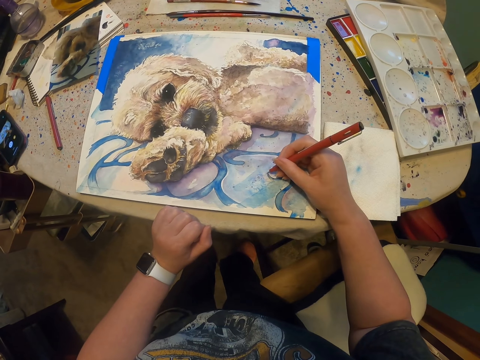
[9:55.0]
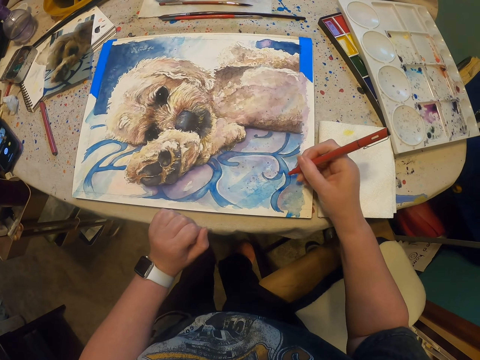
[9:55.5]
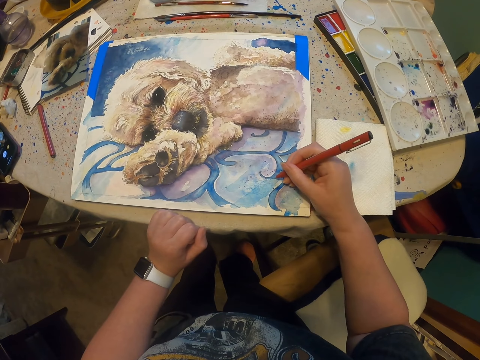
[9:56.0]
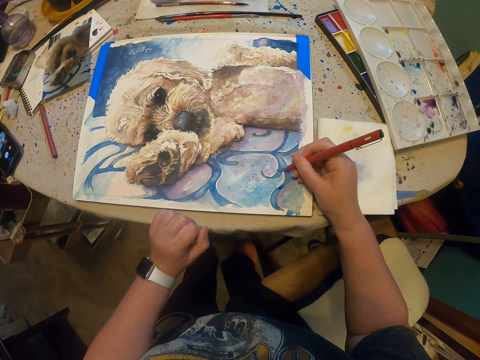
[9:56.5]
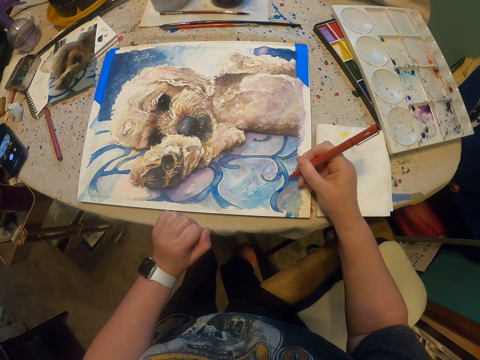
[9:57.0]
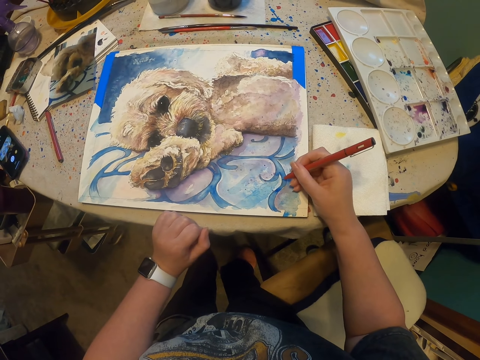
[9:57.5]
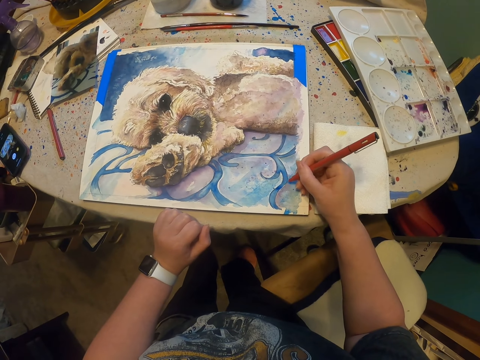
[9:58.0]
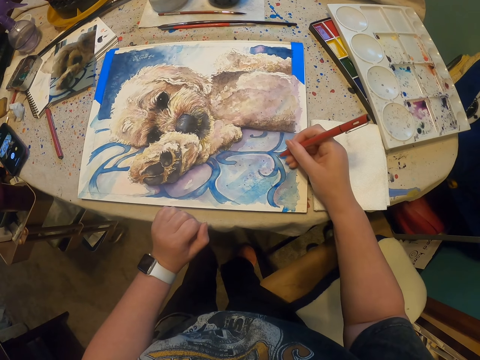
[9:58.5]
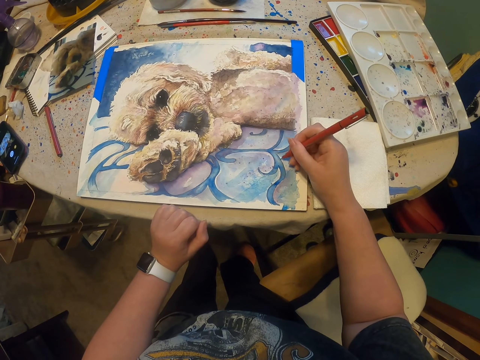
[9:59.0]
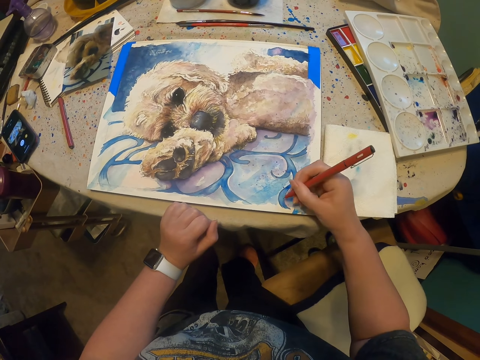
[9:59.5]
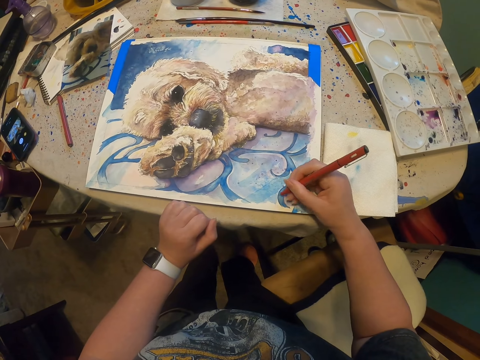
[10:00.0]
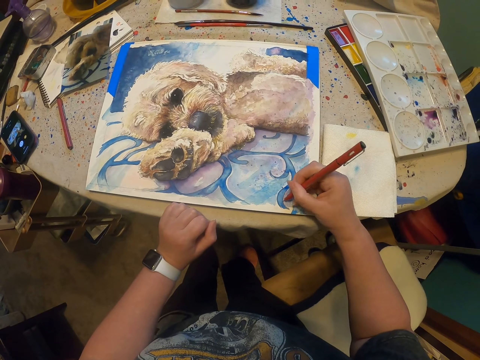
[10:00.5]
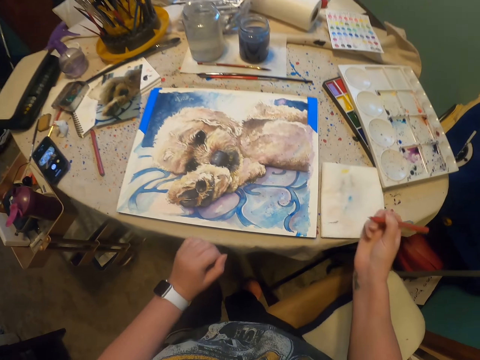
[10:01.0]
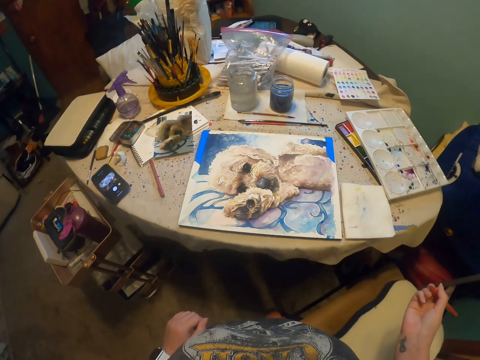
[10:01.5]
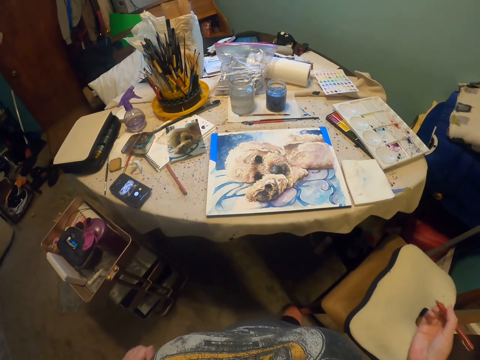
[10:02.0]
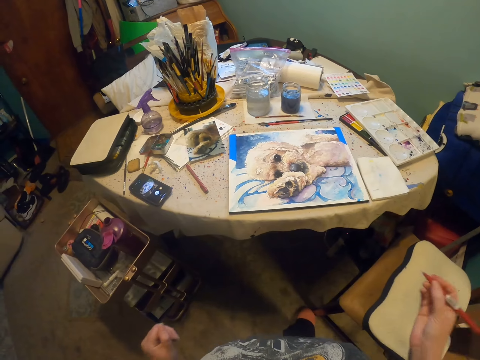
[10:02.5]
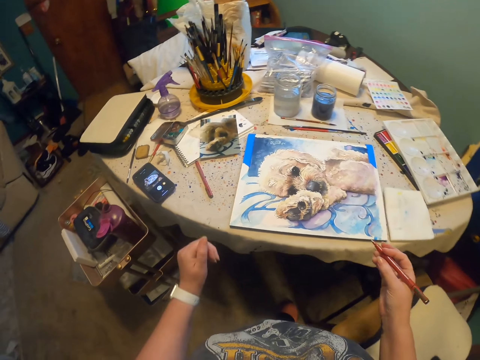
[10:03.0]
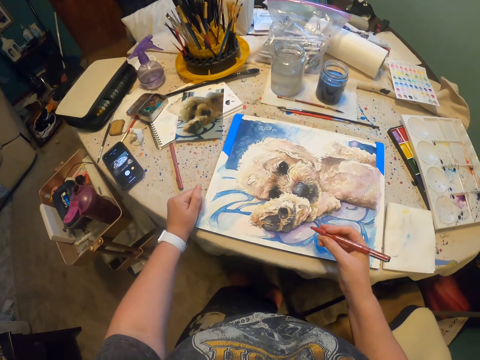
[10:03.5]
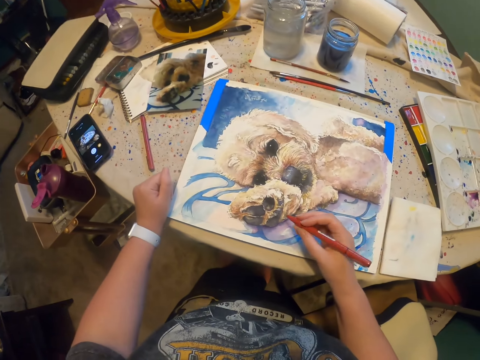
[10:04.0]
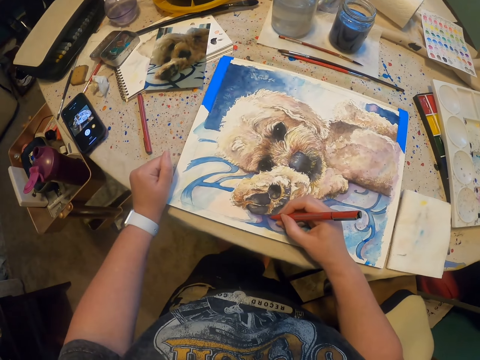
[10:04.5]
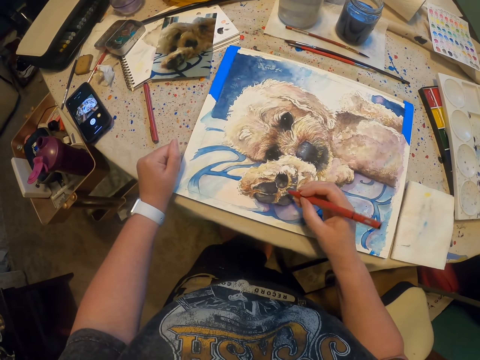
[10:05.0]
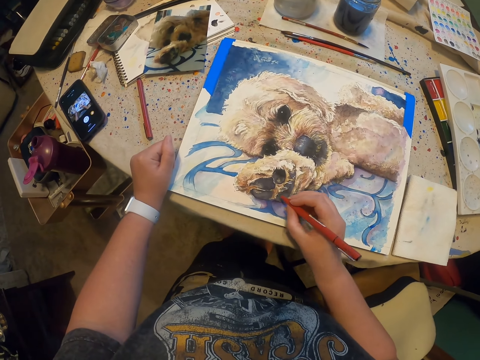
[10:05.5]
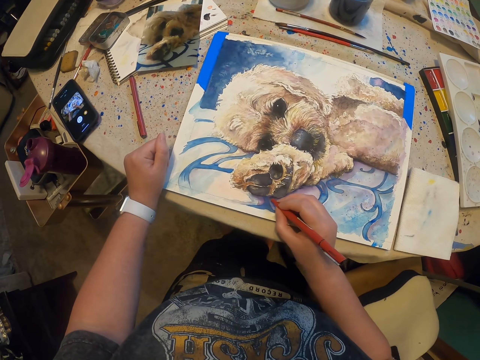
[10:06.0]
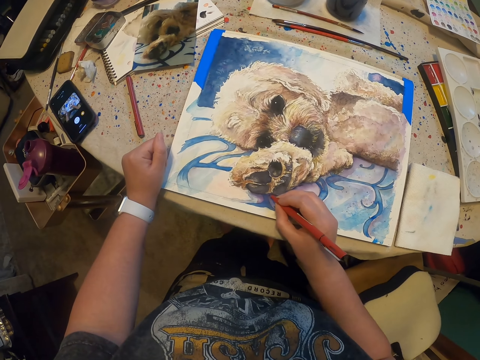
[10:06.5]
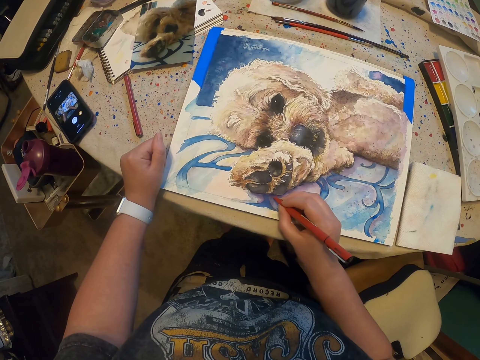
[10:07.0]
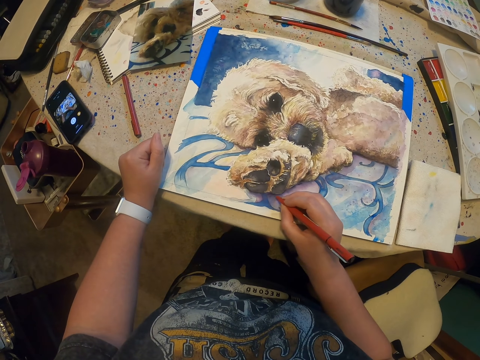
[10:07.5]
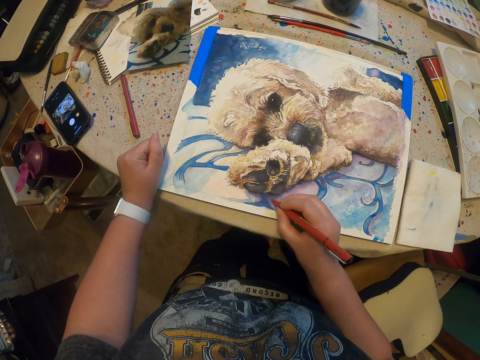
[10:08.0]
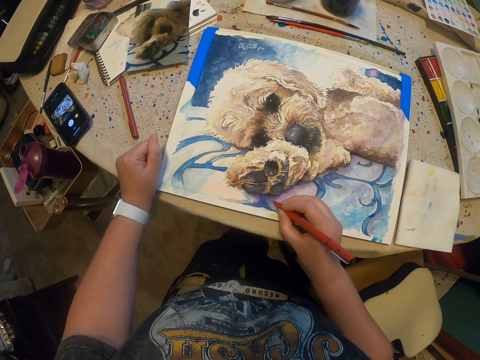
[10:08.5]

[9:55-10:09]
The camera wearer draws on the painting with the drawing pen. They move backward, stare at the picture on the canvas board and hold the table. They paint the picture on the canvas board with a paint marker pen.

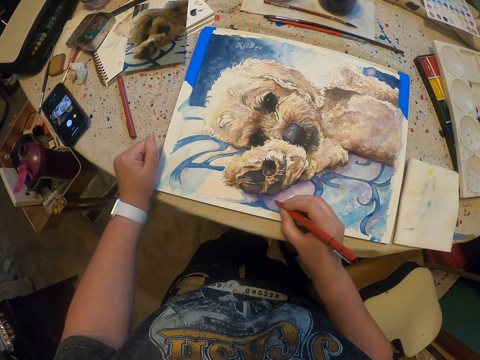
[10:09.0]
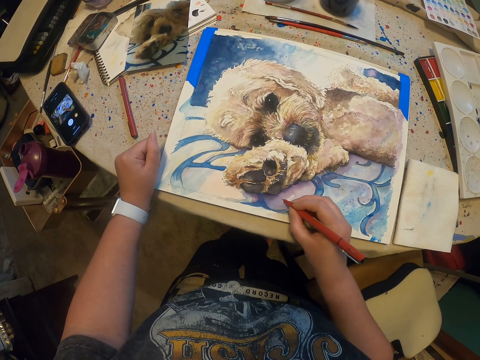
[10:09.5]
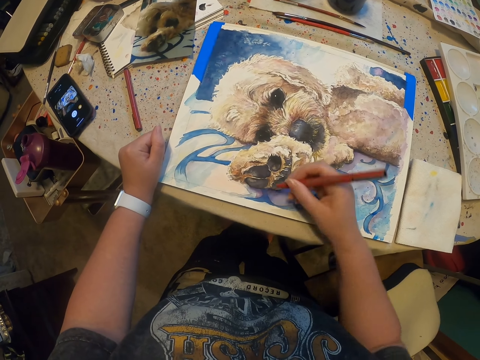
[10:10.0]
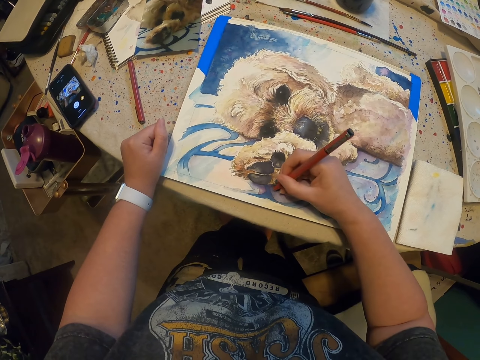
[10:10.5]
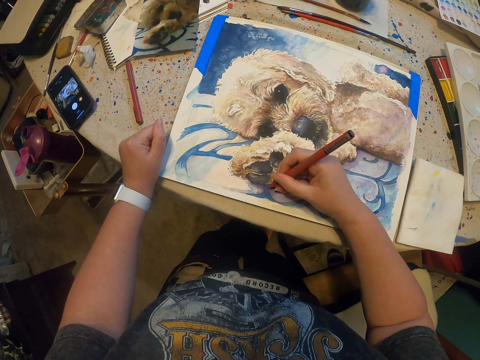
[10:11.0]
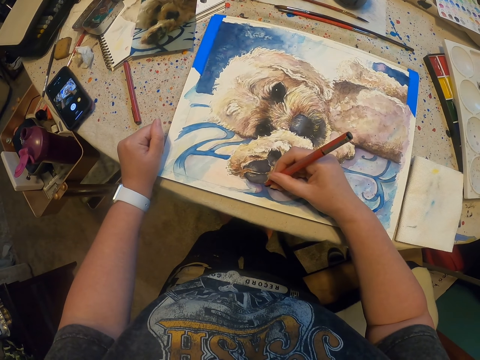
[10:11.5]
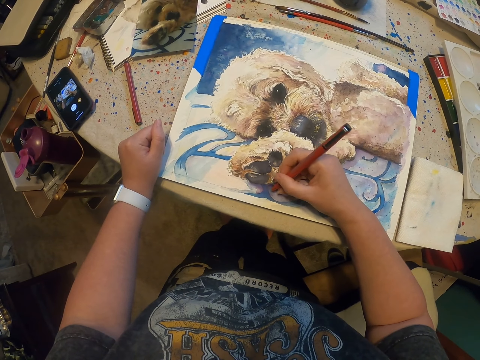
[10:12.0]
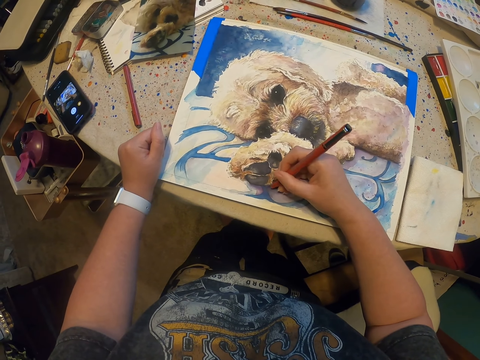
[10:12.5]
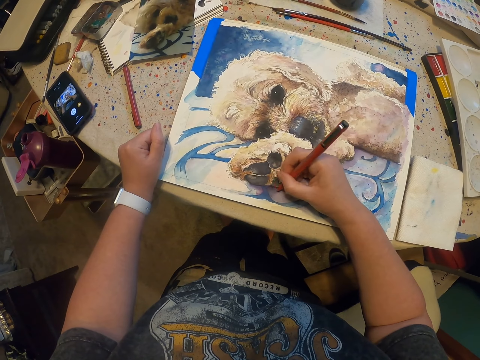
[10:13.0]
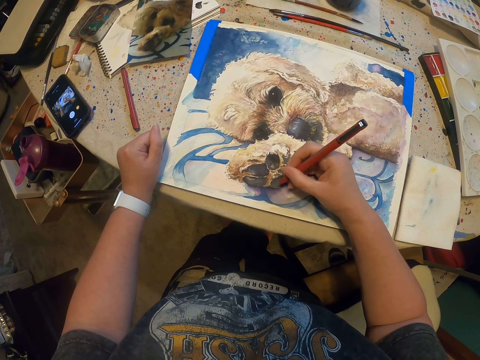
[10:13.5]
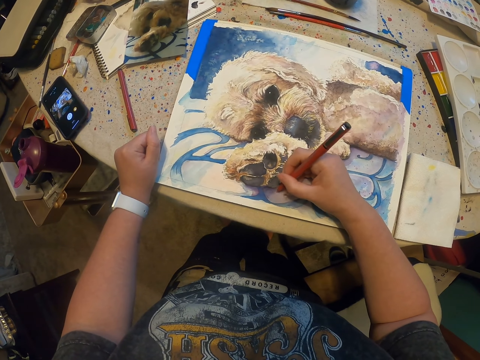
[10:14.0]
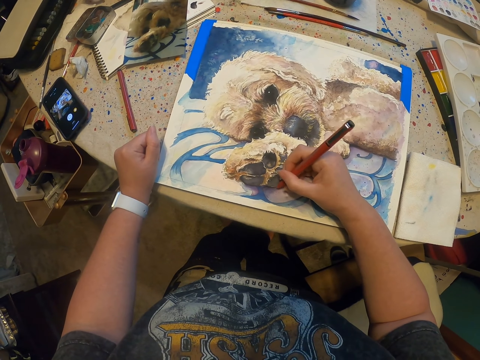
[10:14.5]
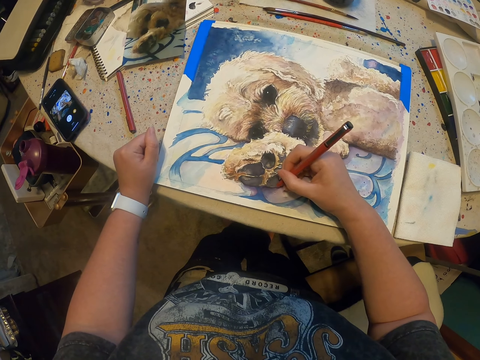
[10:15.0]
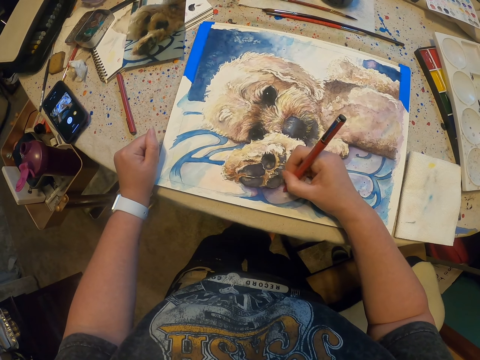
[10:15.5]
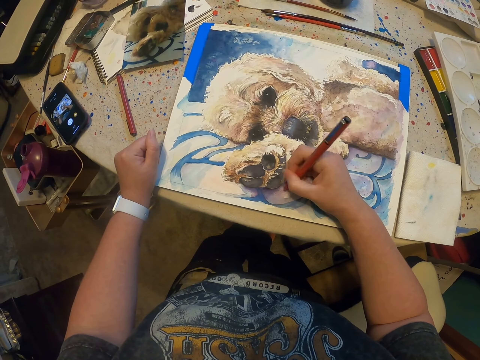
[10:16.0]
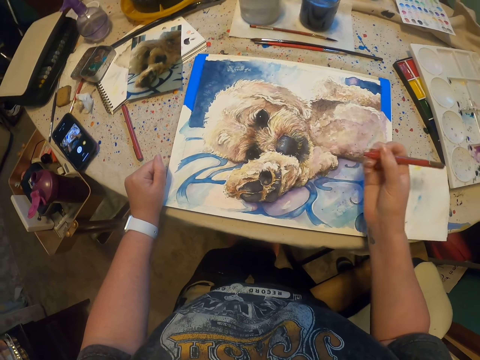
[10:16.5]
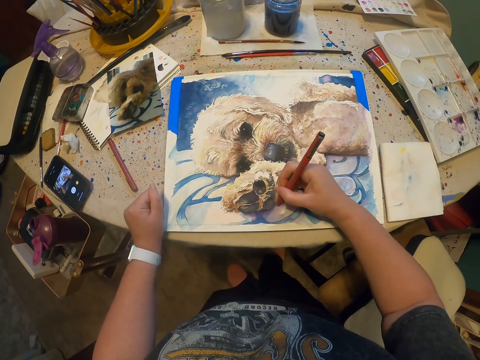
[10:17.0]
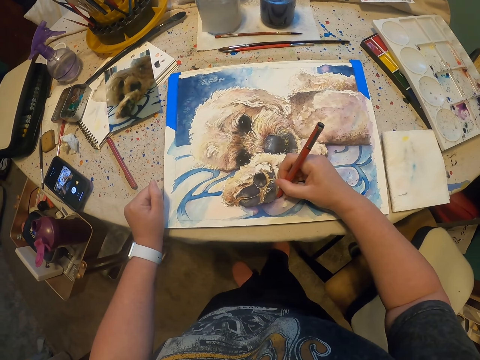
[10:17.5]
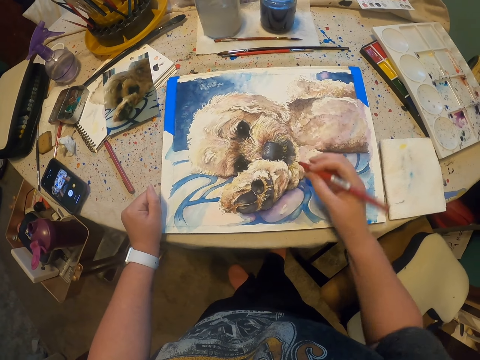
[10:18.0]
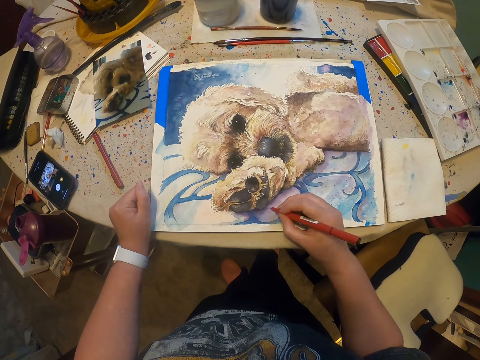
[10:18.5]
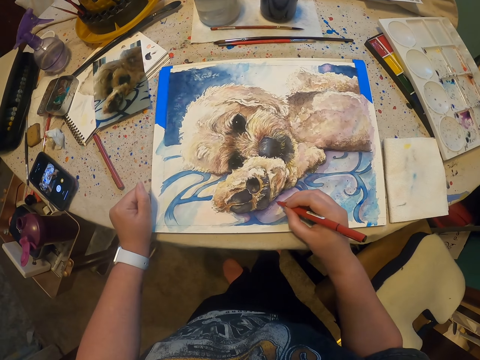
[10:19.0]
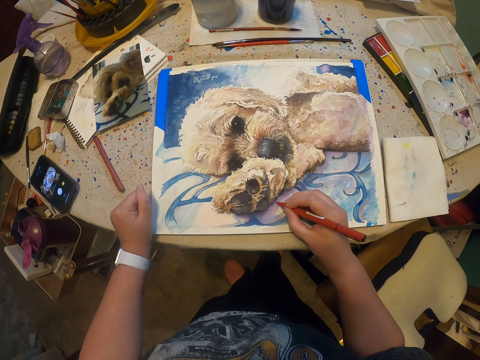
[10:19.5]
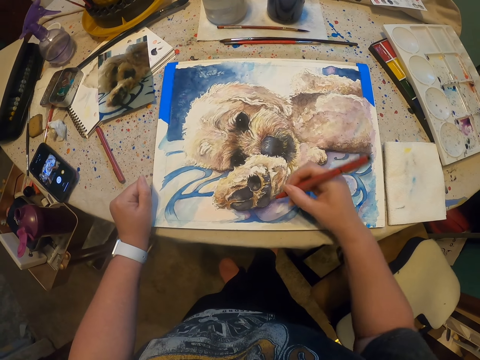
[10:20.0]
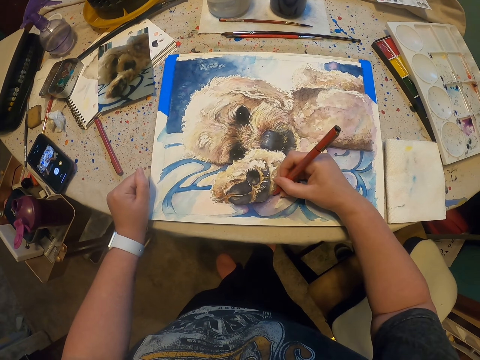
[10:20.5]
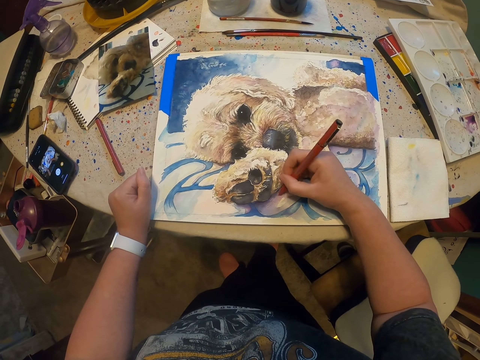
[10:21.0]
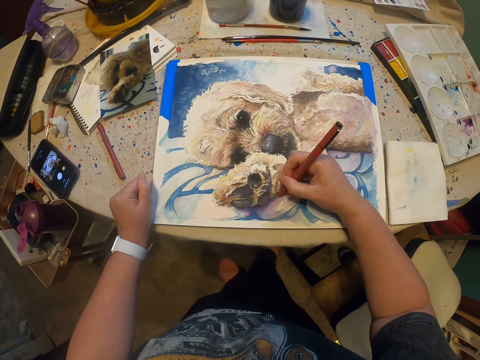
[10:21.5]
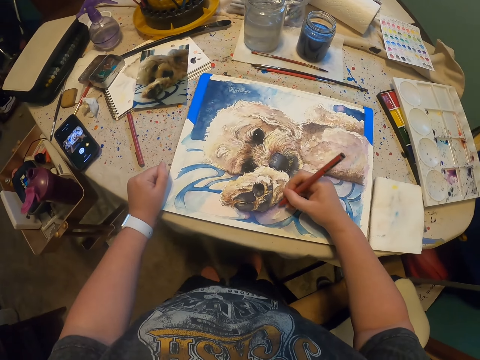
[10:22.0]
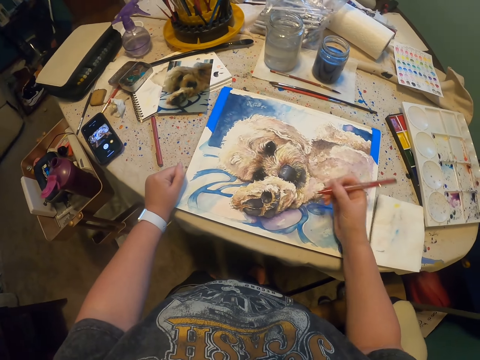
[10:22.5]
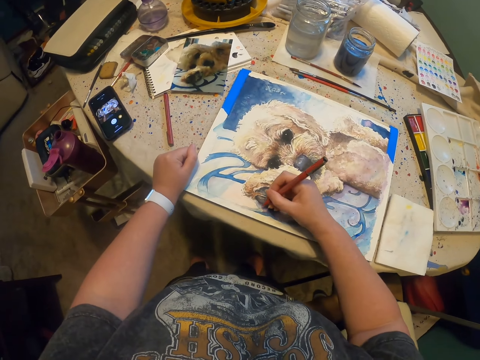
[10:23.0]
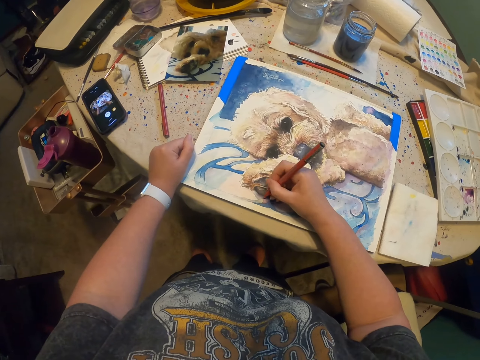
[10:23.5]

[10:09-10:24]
The camera wearer draws on the painting with the drawing pen. They draw on the painting with the drawing pen again. They lift up the drawing pen.
